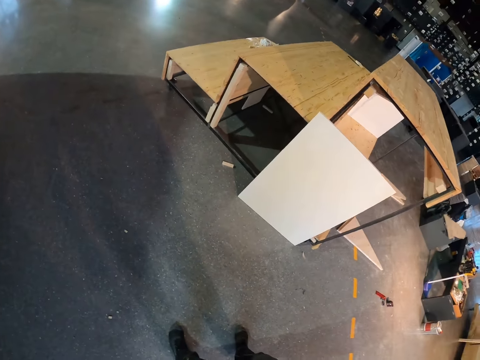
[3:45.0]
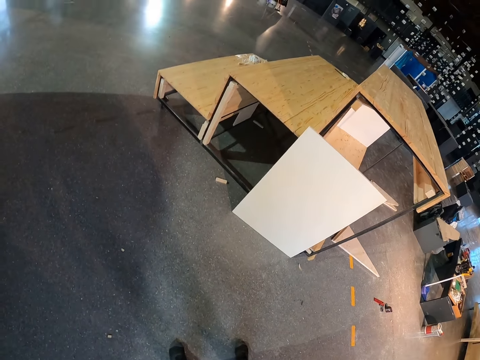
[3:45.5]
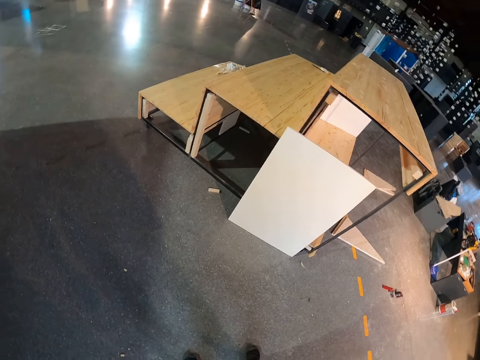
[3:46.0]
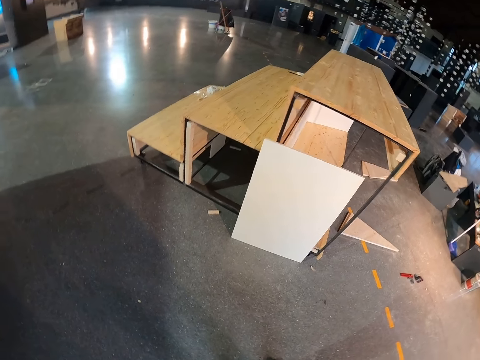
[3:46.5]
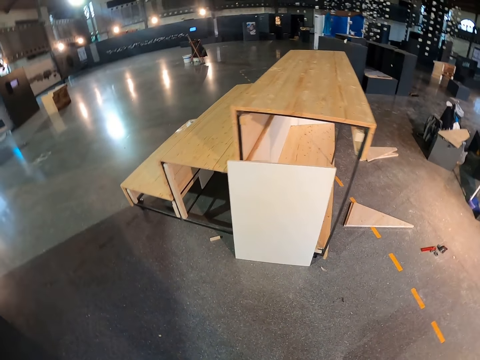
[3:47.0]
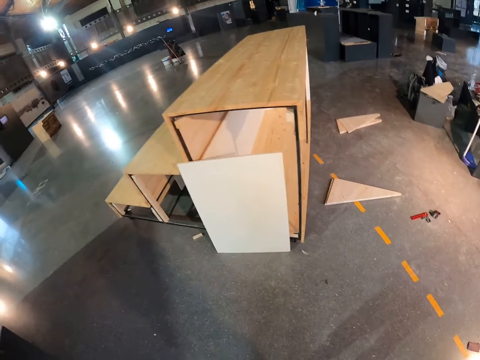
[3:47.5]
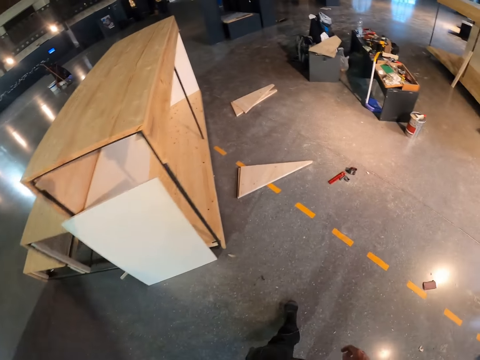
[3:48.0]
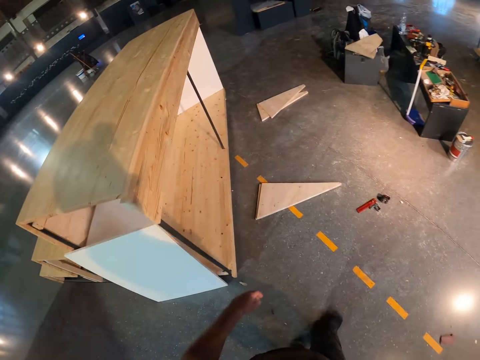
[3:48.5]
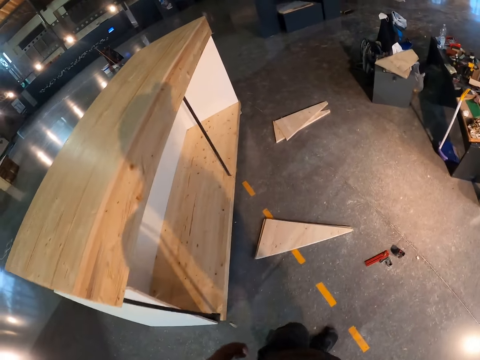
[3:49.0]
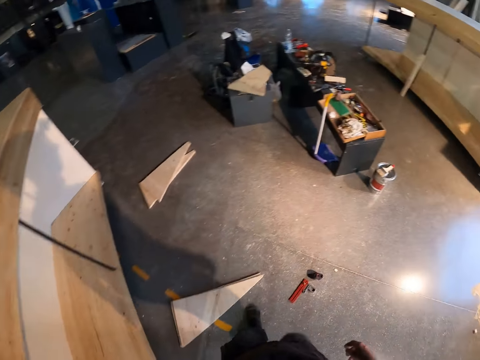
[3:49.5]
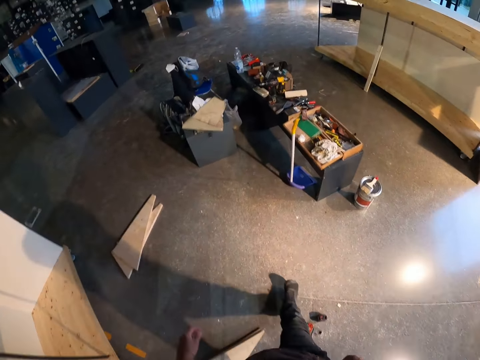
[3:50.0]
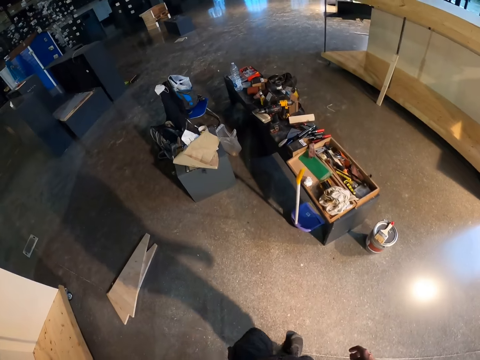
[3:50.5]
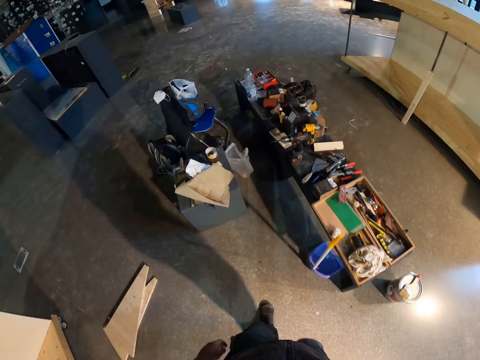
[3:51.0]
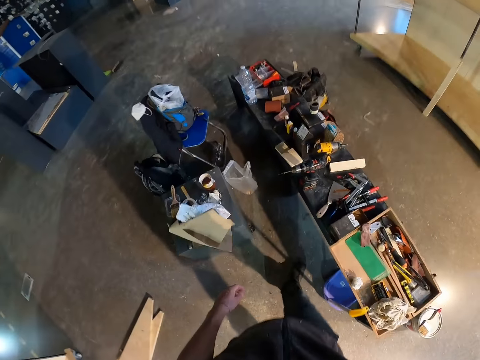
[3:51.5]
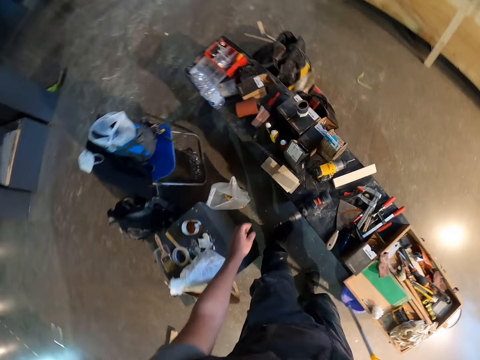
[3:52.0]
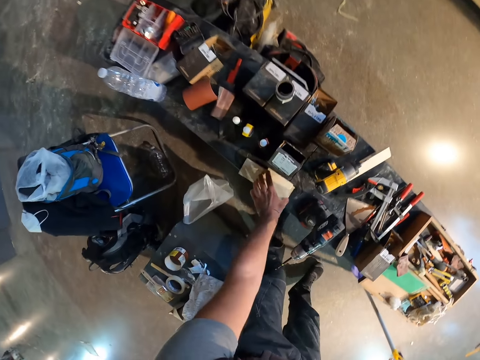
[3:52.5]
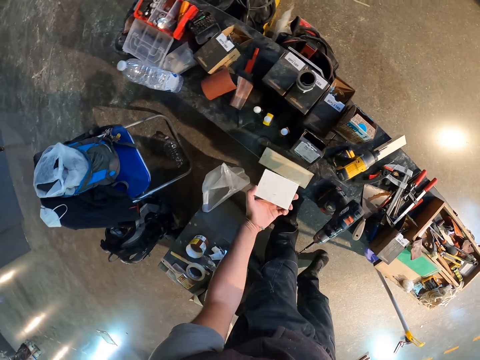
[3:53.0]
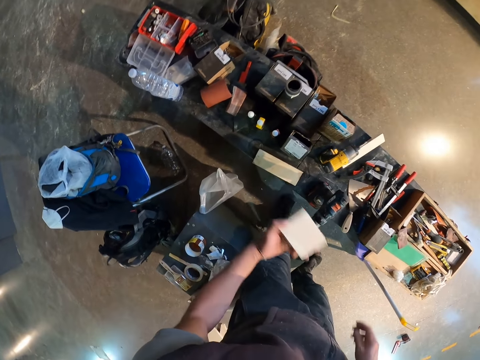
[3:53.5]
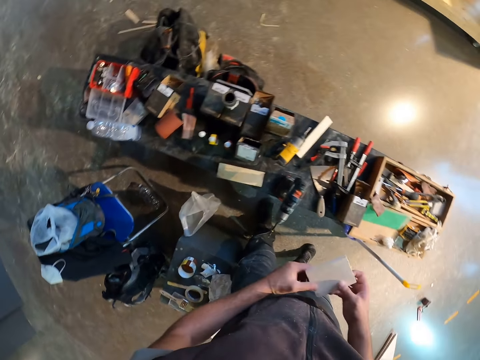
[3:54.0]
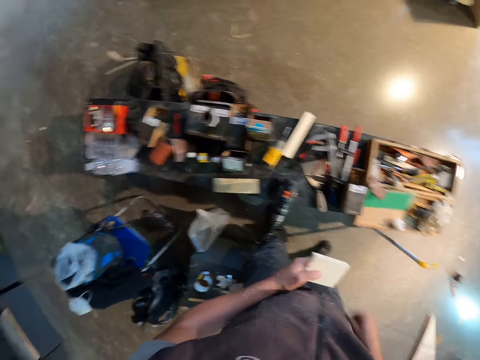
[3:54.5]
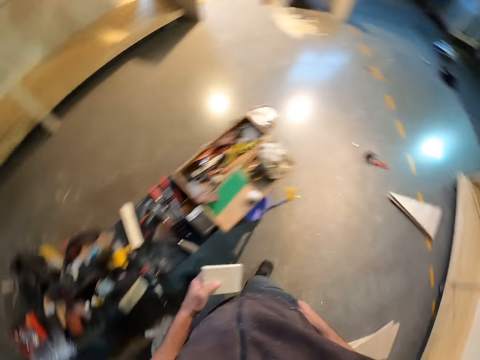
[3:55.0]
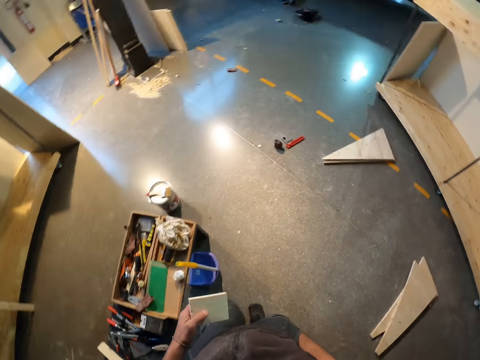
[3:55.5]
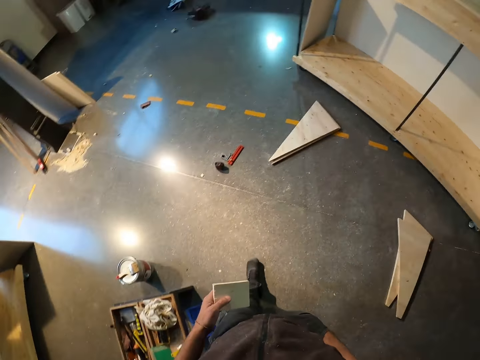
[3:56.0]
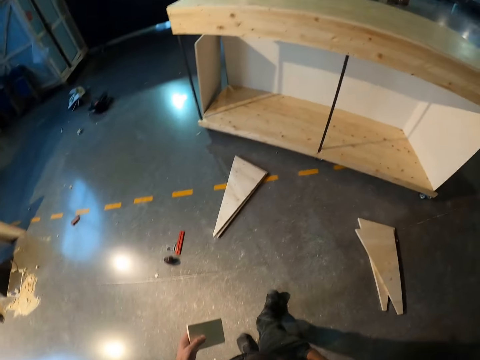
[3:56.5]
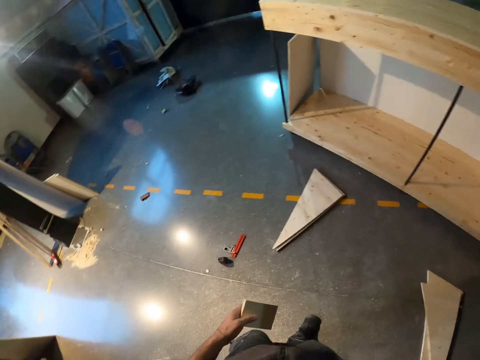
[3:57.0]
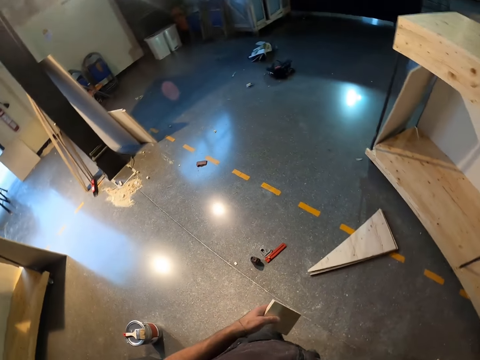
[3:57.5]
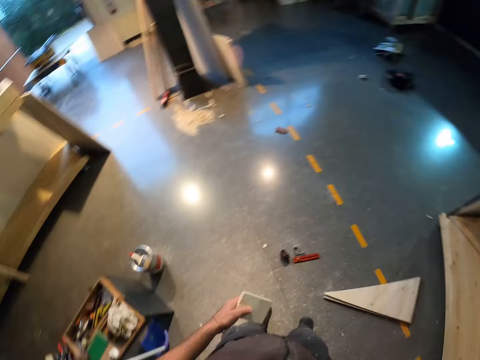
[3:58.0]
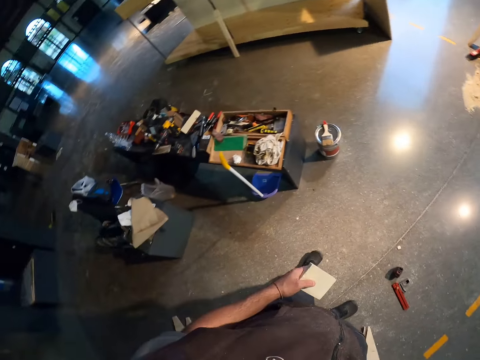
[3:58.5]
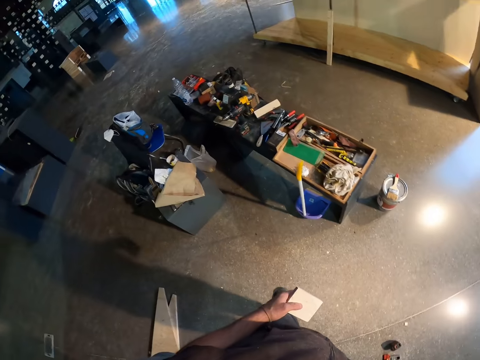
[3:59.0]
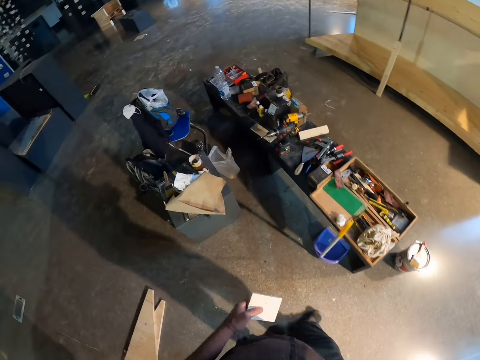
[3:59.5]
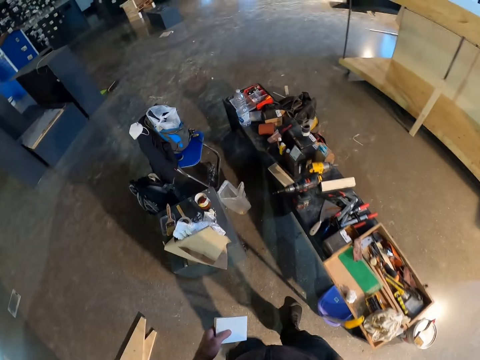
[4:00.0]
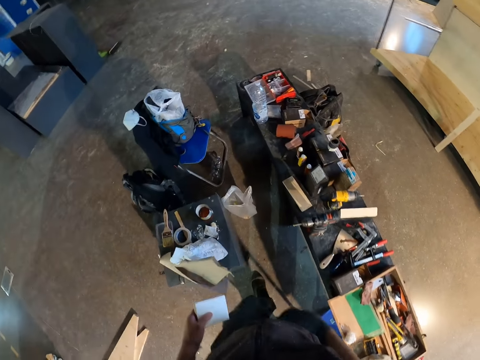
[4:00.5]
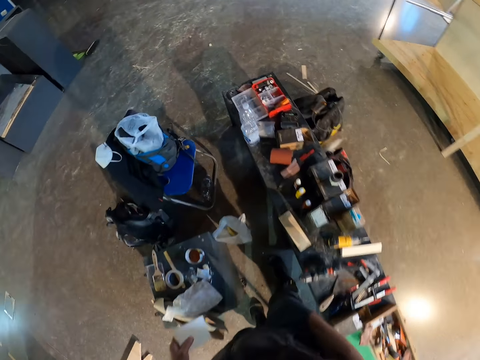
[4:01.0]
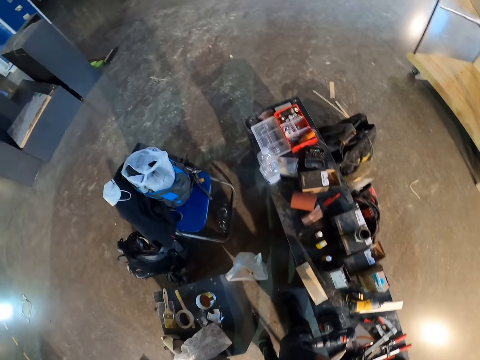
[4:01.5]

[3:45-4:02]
The camera wearer walks towards a work bench. He picks up a wooden plank from the work bench with his left hand. He touches the wooden plank with his right hand. He holds the wooden plank with both hands. He dips his right hand into his pocket. He walks, looks back, and walks.

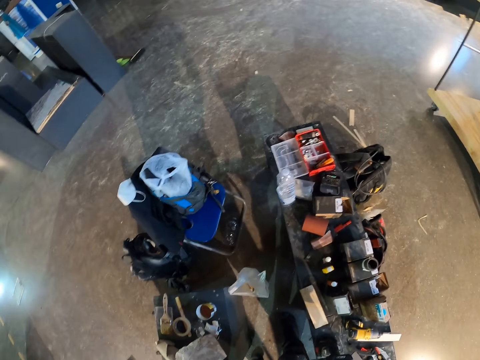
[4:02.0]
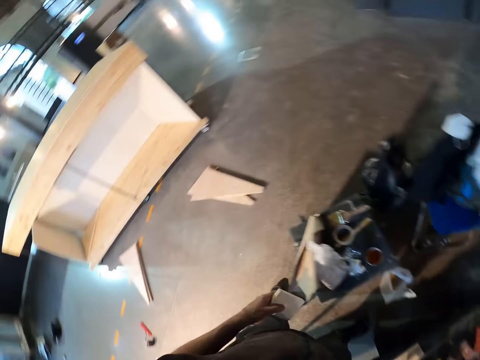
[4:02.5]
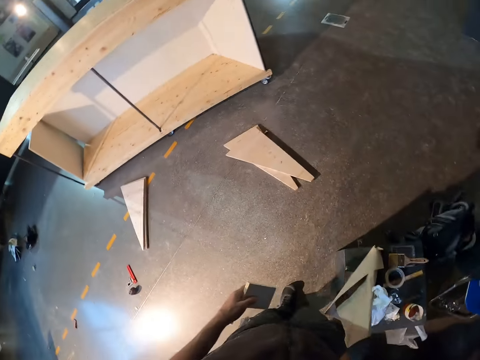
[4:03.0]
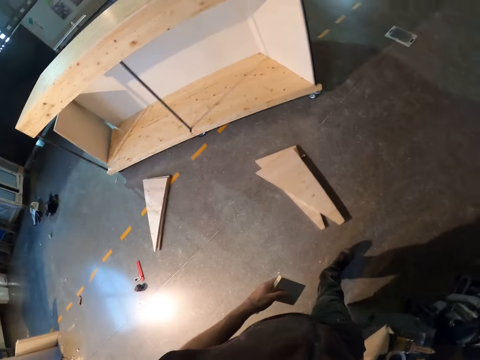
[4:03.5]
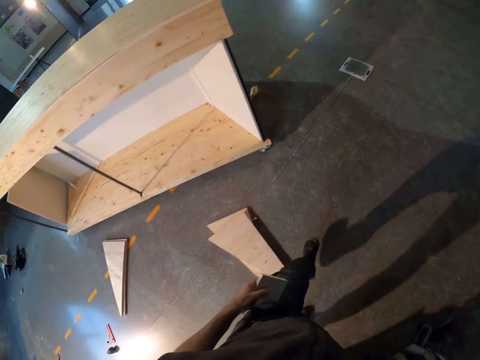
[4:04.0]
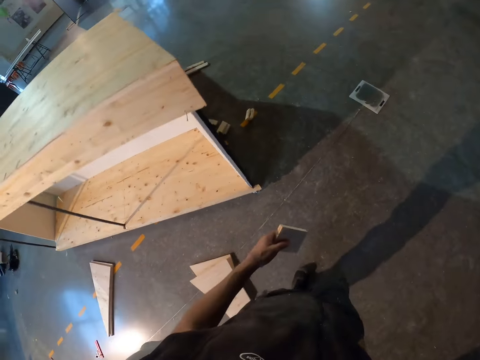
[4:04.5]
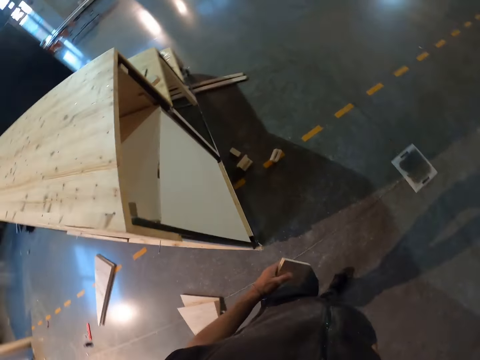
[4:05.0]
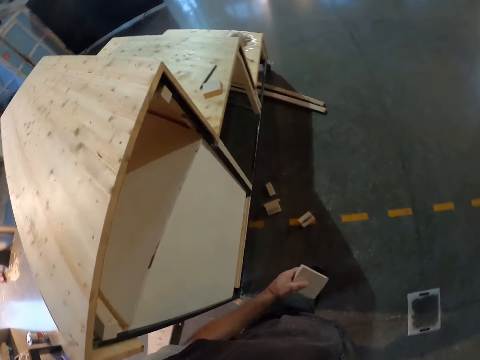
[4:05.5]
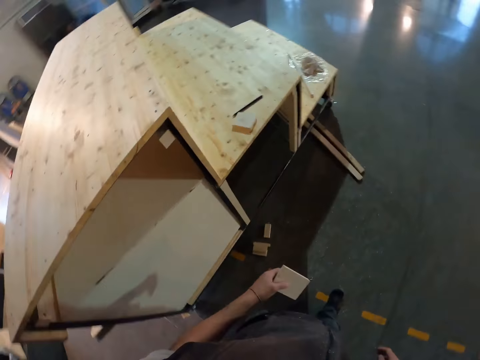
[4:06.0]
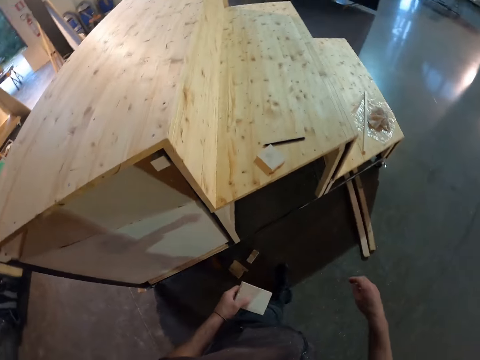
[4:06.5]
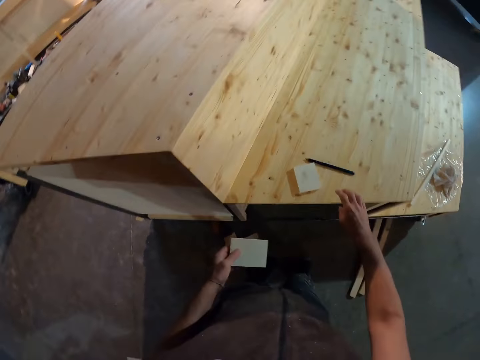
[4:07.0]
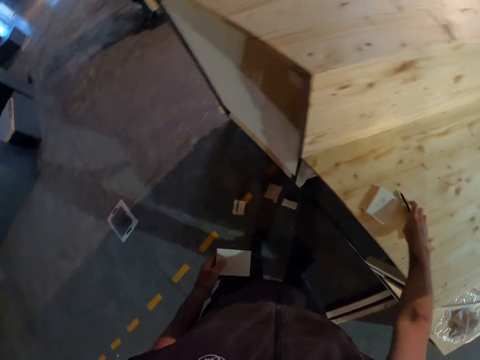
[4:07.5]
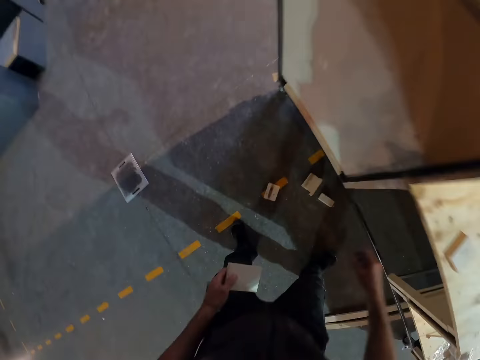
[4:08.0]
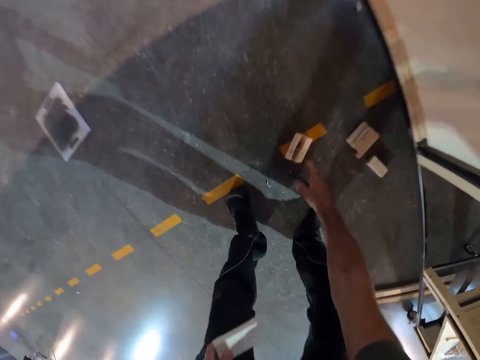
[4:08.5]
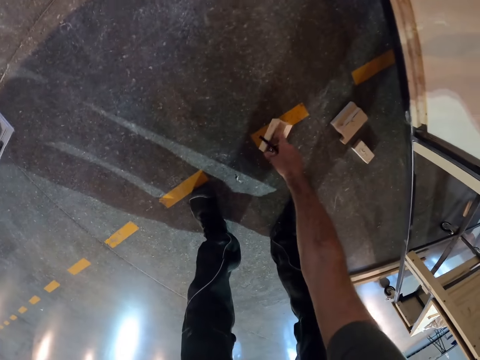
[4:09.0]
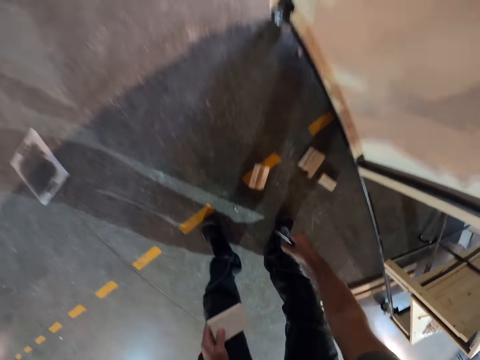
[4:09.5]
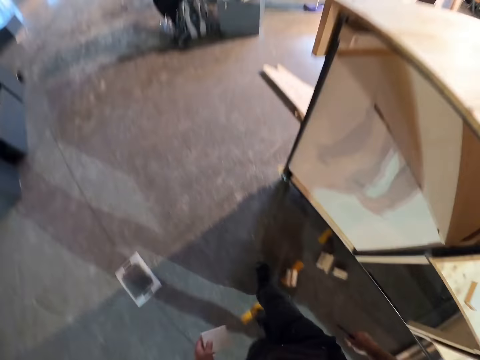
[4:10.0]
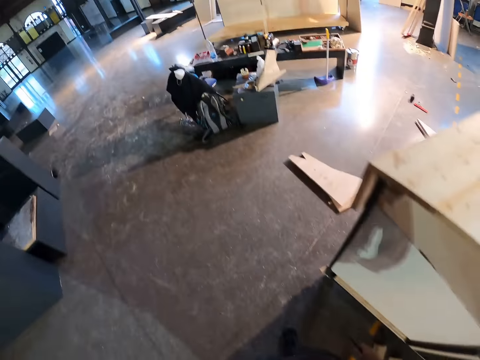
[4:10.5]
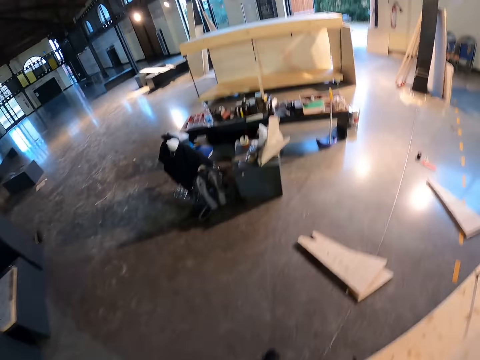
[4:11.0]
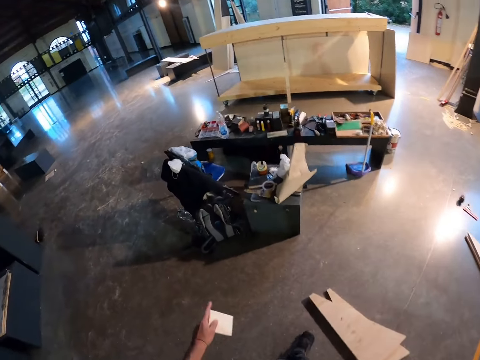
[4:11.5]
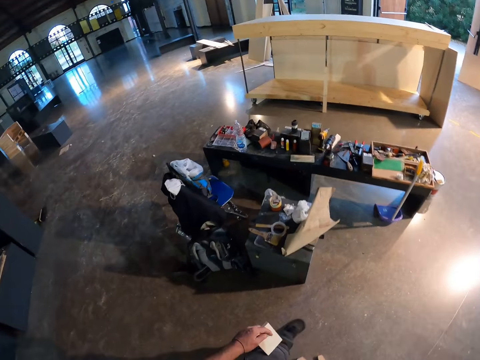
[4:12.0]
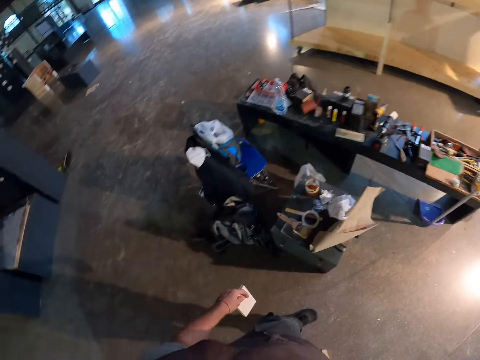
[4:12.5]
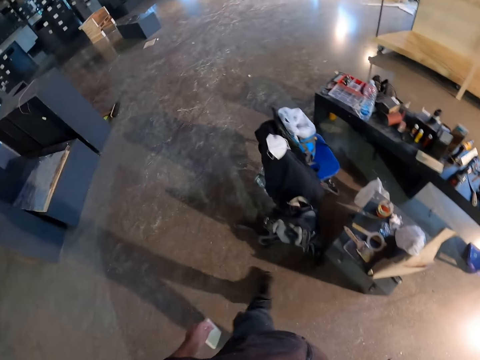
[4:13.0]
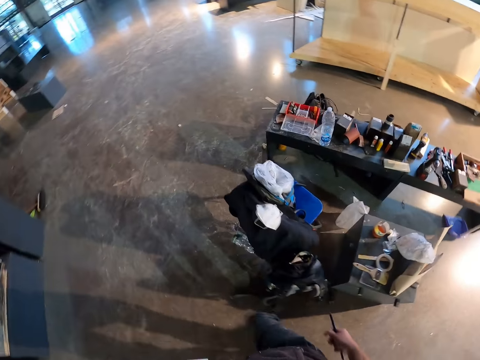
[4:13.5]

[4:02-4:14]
The camera wearer looks aside. He walks. He picks a pen or pencil from the wooden bench with his right hand. He picks the bit from the wood on the floor with his right hand. He walks.
